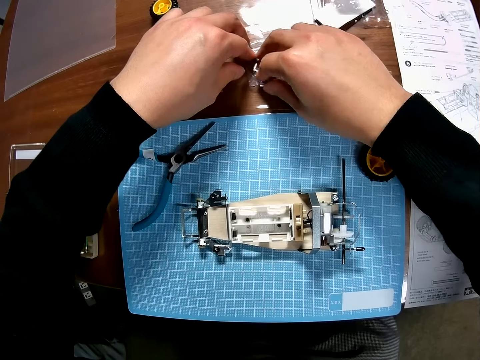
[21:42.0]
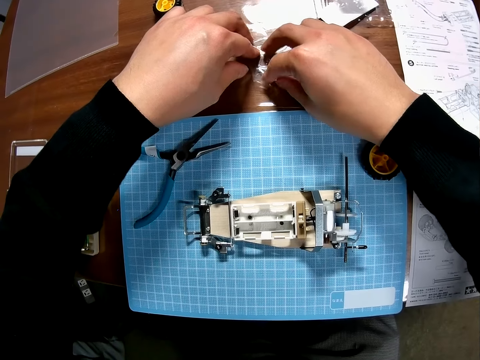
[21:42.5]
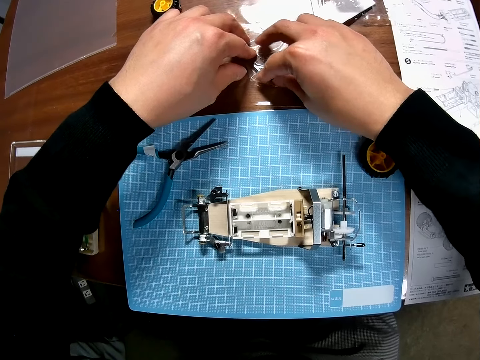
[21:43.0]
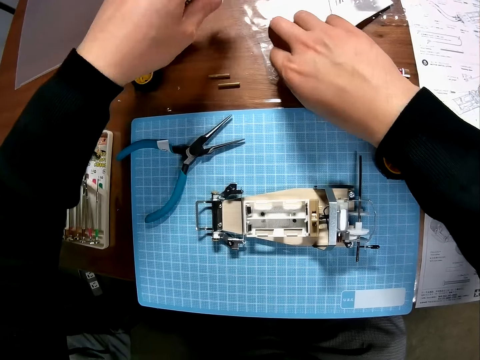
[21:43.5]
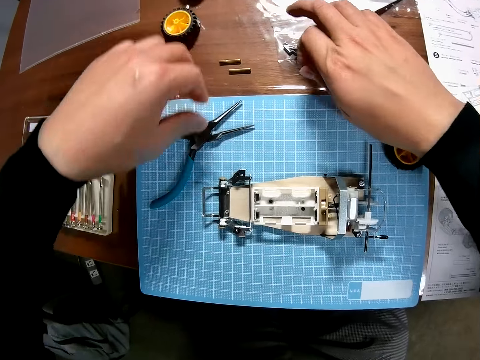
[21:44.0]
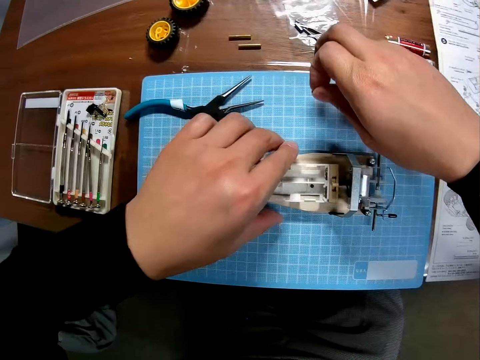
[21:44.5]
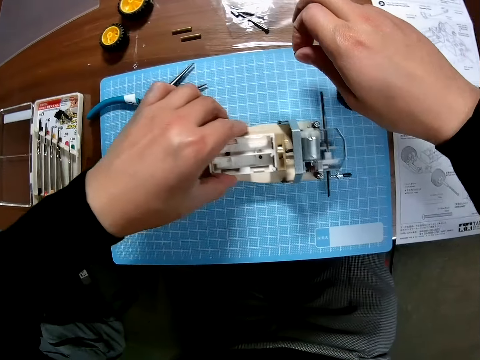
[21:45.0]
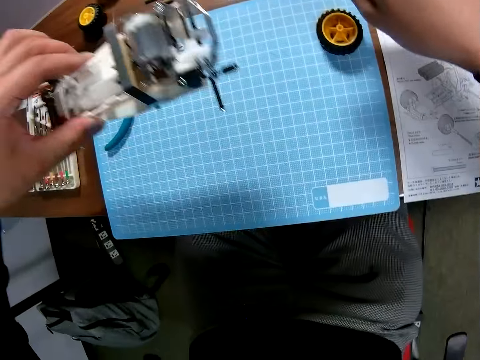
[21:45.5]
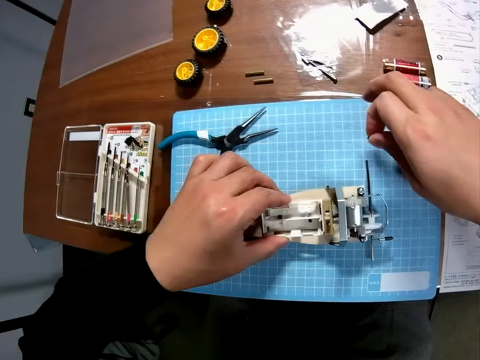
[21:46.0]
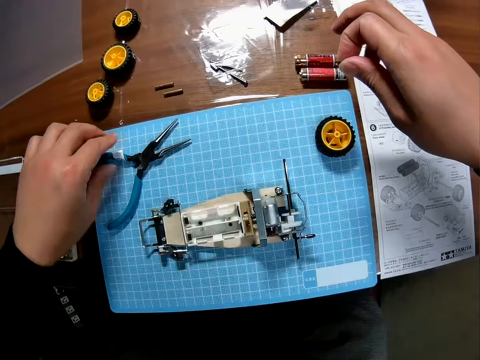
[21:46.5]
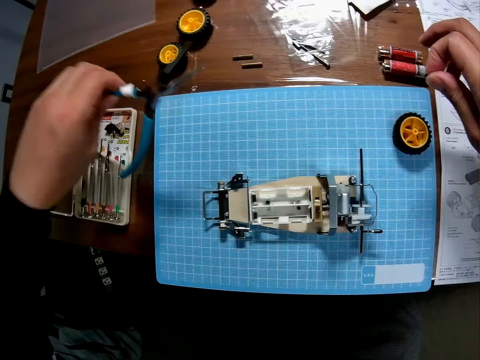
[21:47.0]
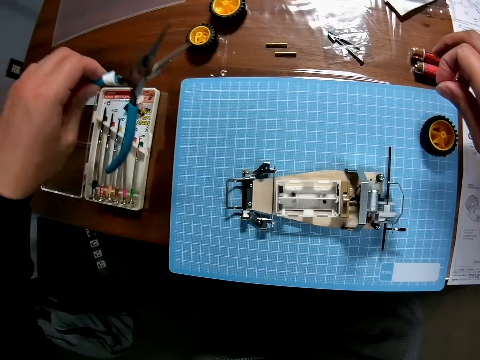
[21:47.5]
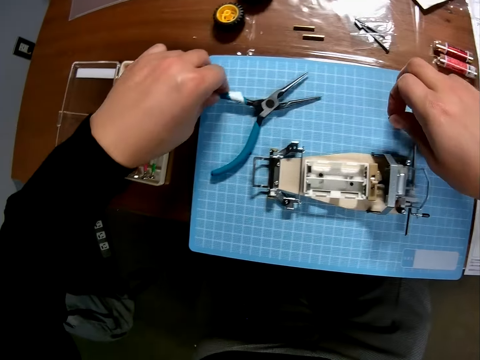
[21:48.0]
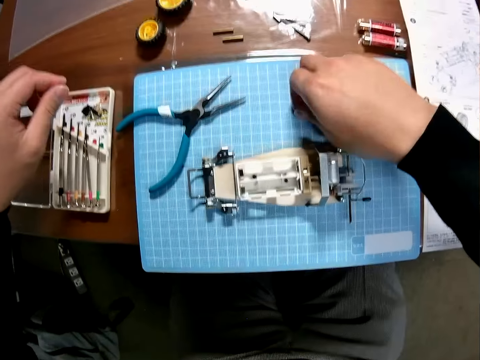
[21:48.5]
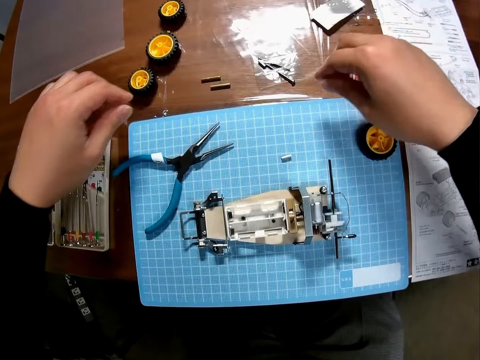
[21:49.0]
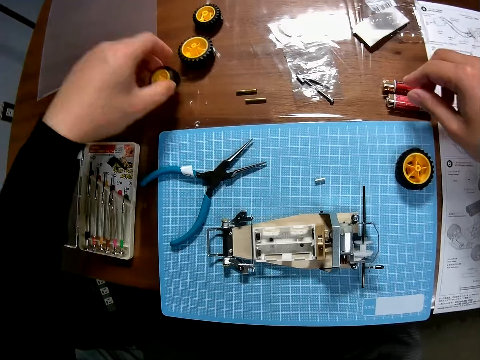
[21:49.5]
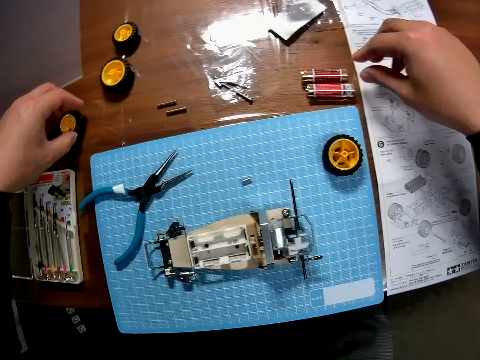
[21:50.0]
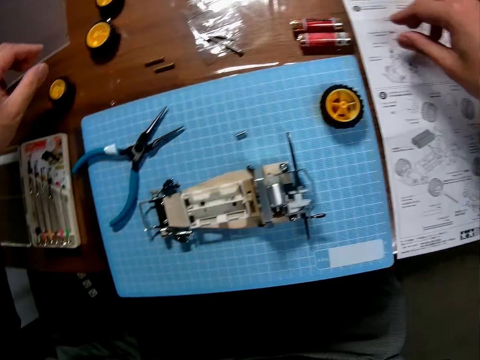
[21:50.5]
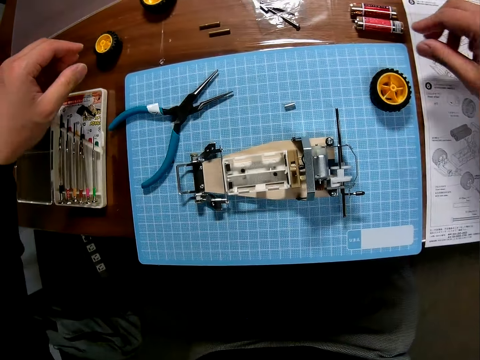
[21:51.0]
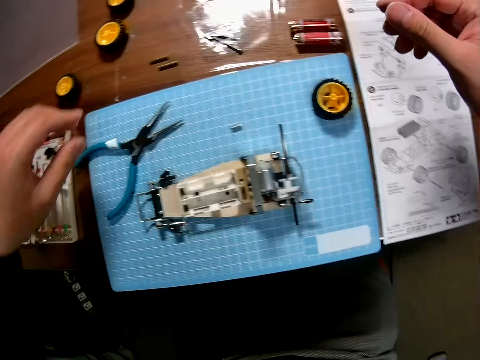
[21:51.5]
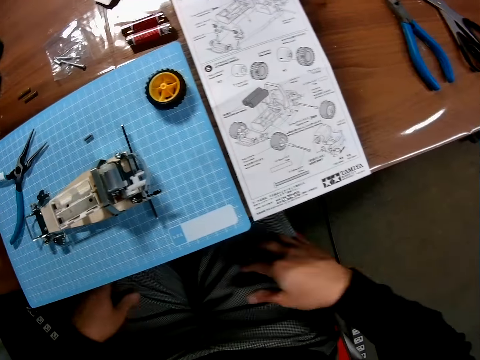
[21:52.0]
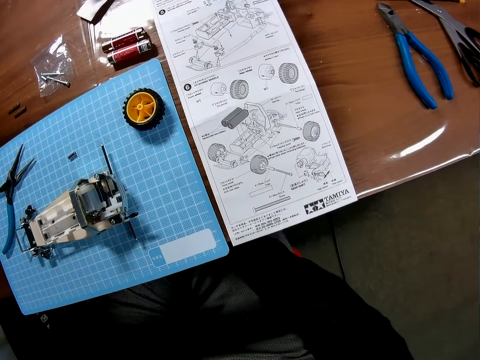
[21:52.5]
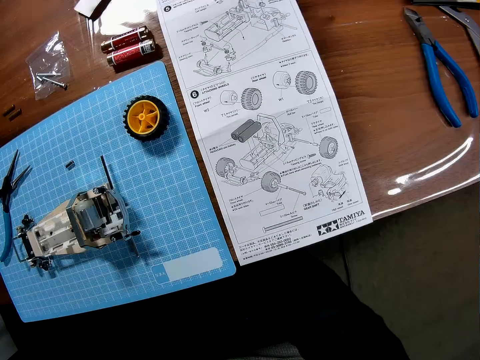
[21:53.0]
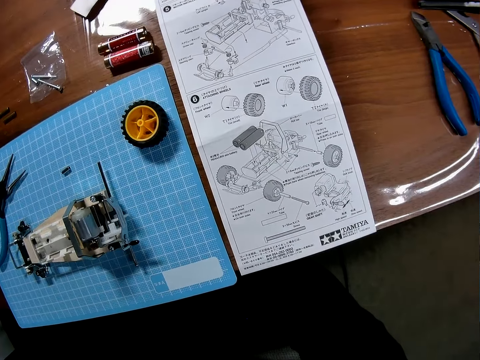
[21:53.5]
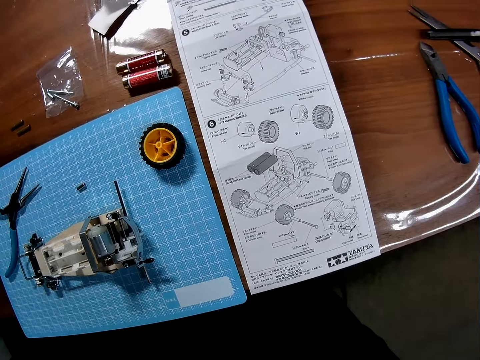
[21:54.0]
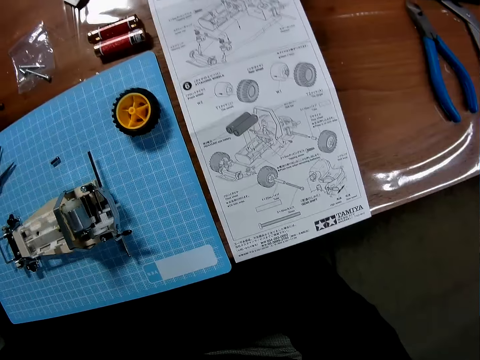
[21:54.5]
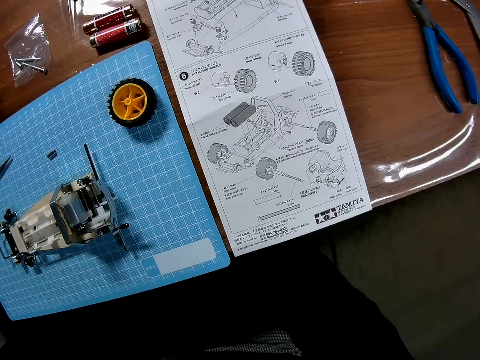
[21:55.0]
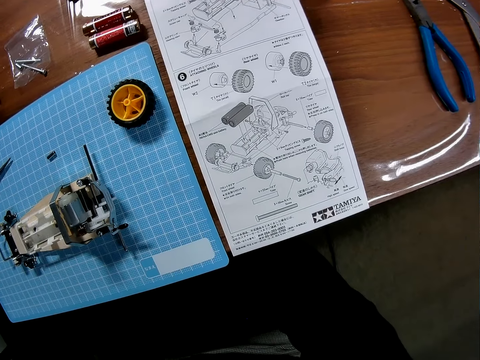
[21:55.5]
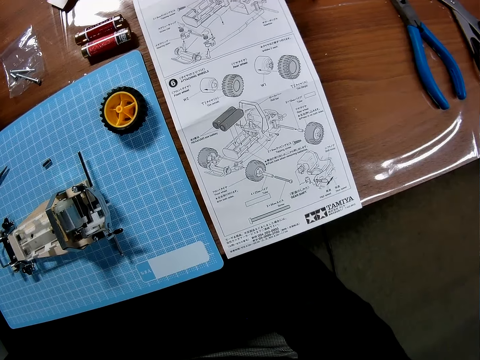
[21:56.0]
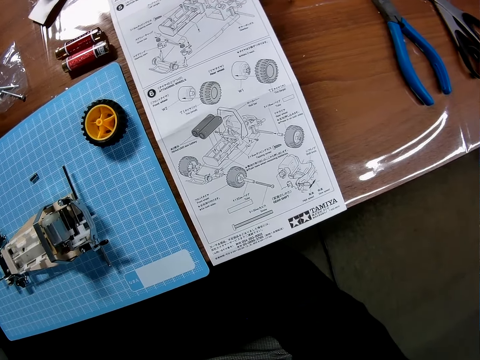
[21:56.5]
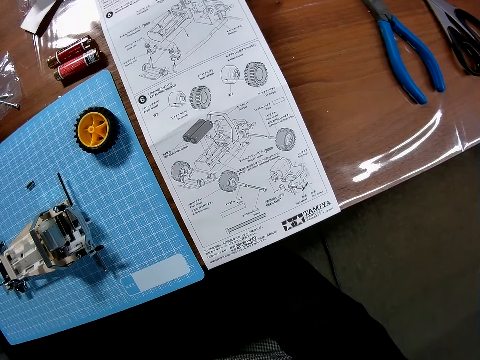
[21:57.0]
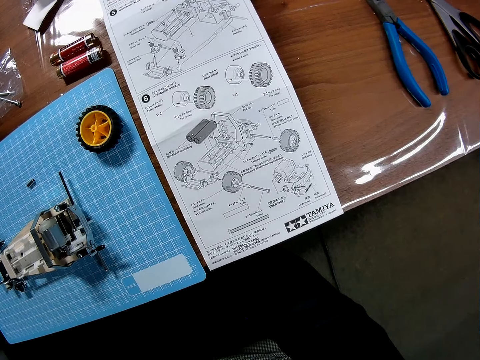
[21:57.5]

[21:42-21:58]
The camera wearer lifts the toy car. He drops the car back on the table. He takes the pliers placed on the table. He places the pliers on the table. He places the nut on the table. He takes the wheel placed on the table. He places the wheel back on the table. He looks around. He places the hands under the table. He reads the sketch. He touches his leg.

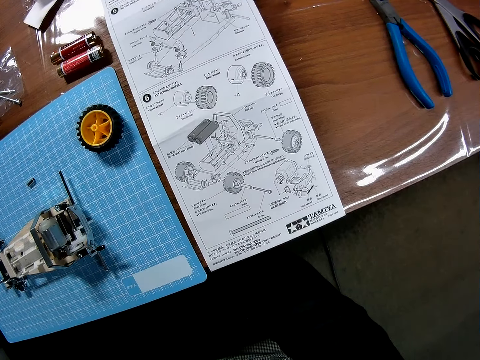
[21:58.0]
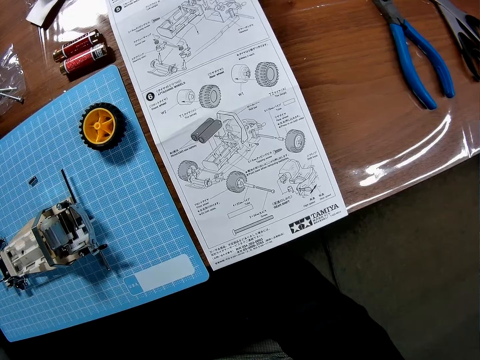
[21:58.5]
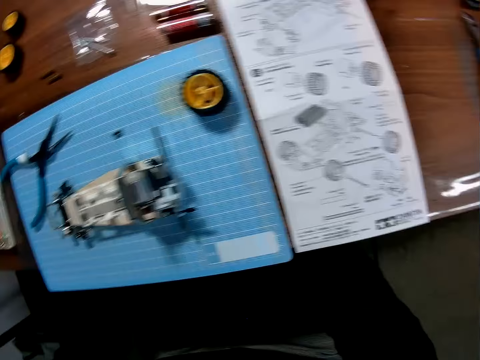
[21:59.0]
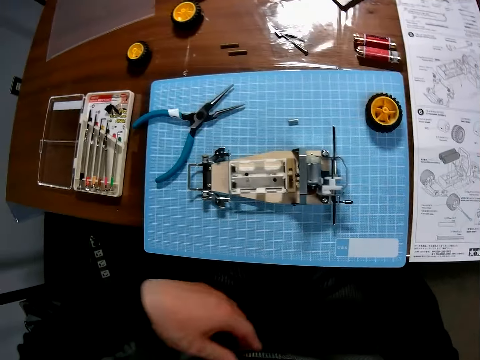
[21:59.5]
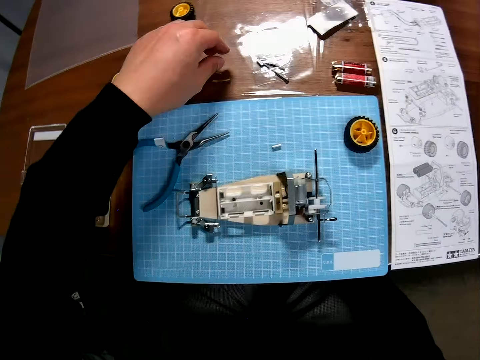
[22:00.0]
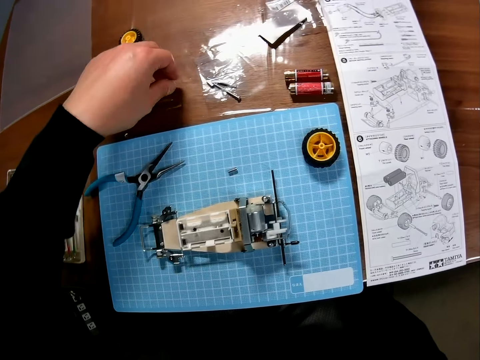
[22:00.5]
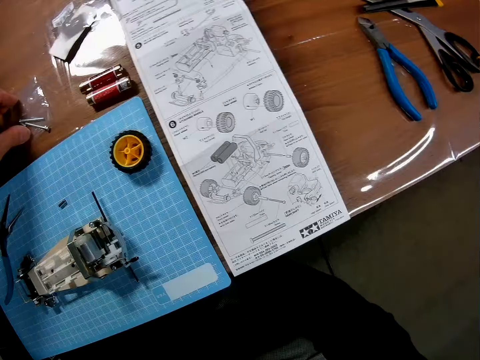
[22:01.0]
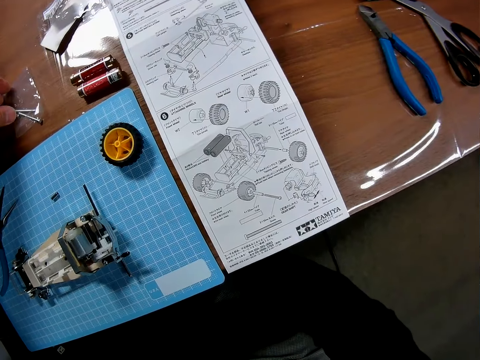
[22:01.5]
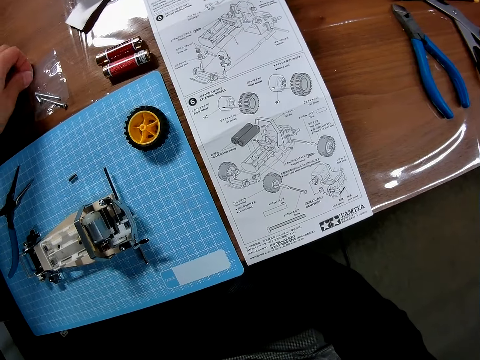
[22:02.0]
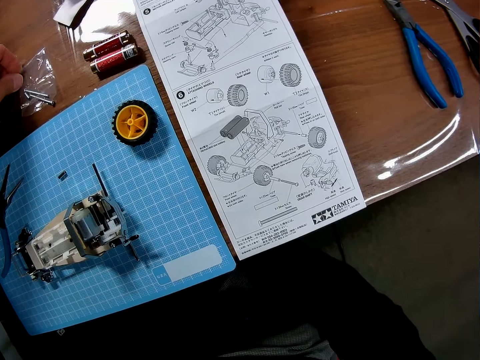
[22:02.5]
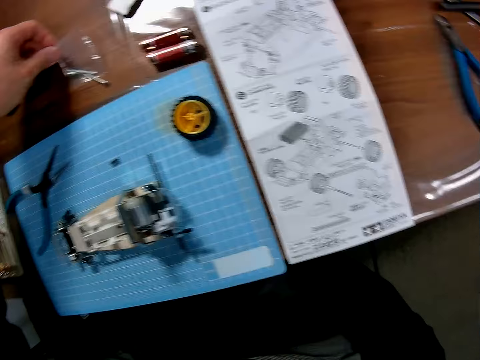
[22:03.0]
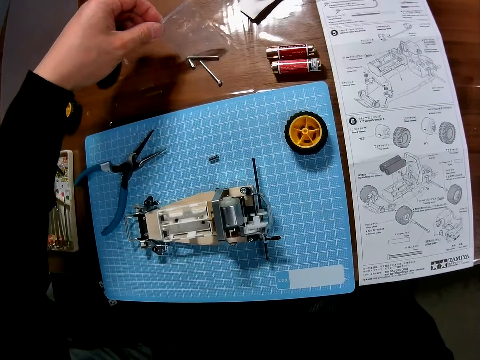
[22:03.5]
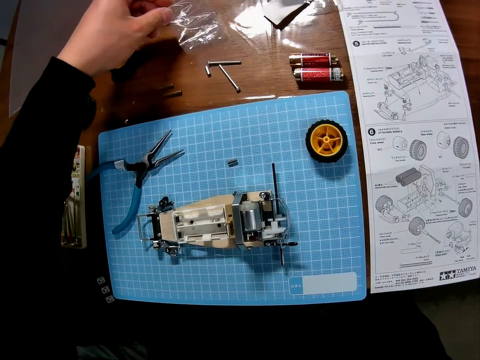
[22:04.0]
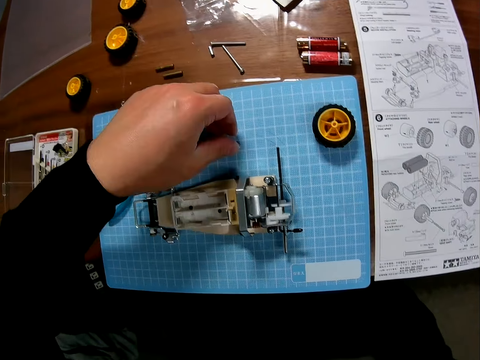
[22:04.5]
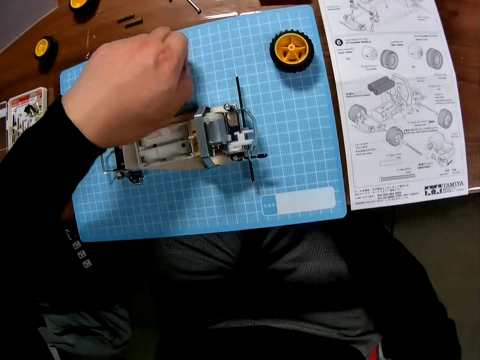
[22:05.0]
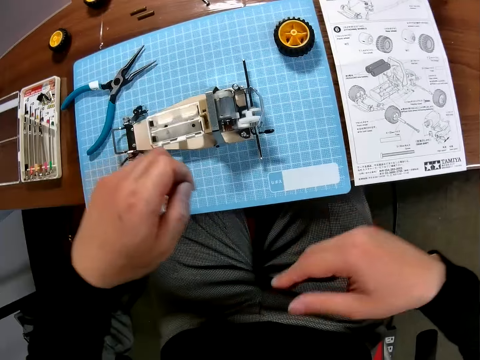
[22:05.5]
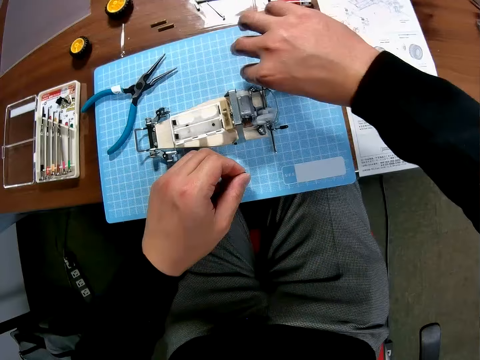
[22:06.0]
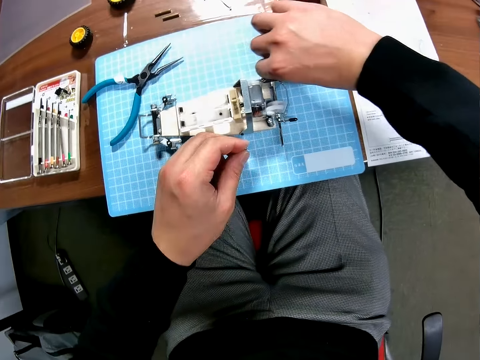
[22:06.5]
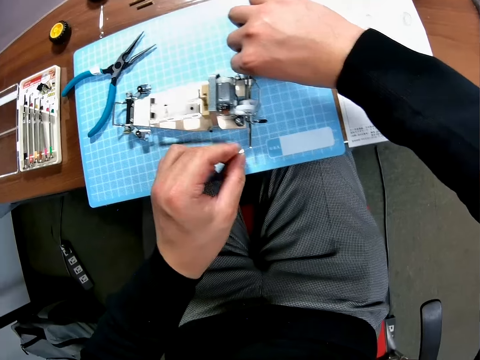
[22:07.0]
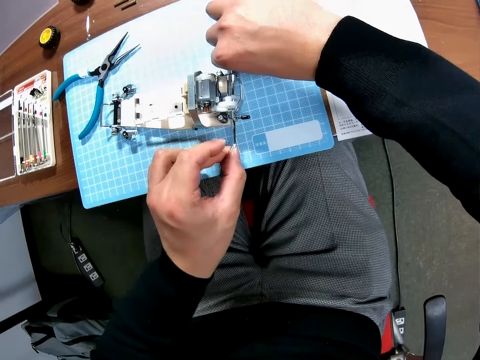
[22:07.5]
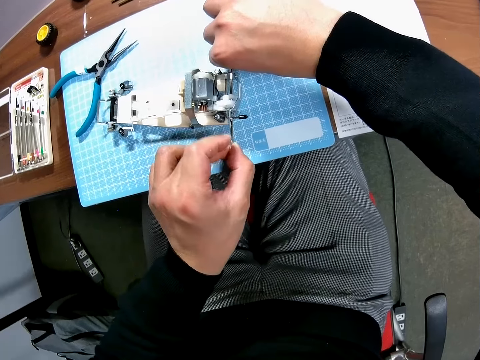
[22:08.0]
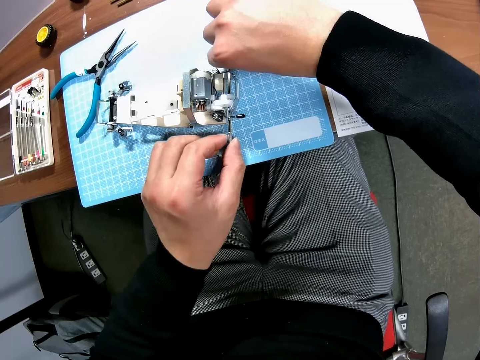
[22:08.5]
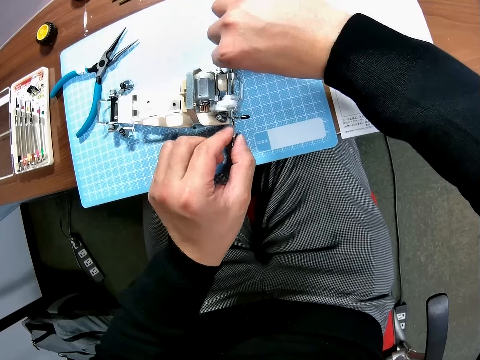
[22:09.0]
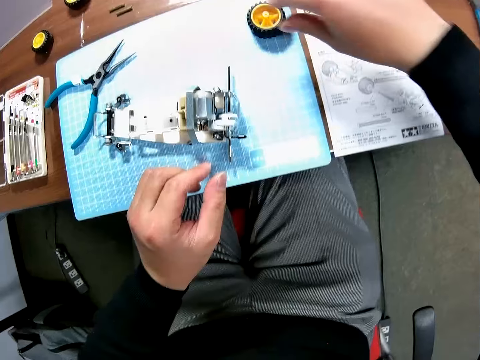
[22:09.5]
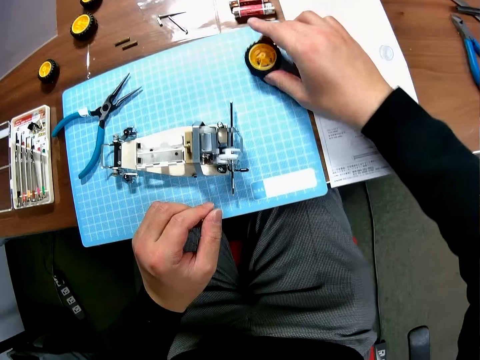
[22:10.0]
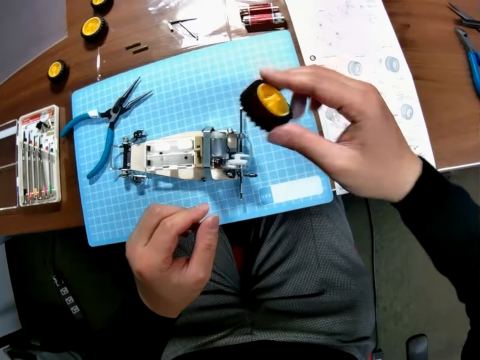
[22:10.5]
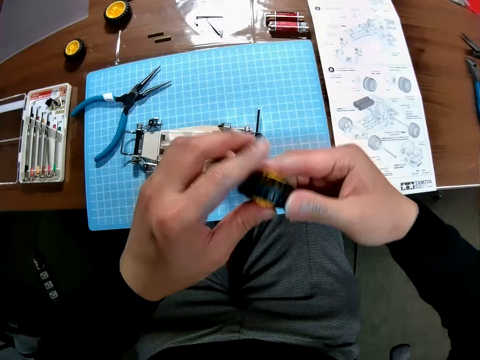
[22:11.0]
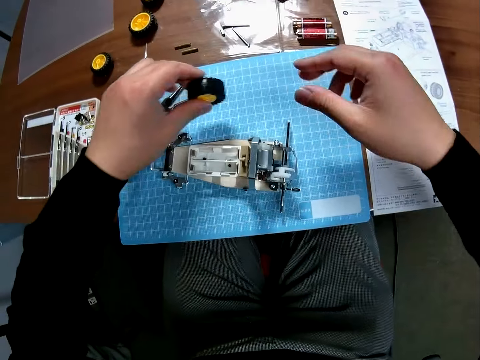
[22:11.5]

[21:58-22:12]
The camera wearer holds the paper with nuts placed on the table. They touch the nylon on the table. They pour the nut placed on the paper. They pick up the nut placed on the table. They fix the nut on the toy car. They pick up a tyre. They look at the wheel placed on the table.
